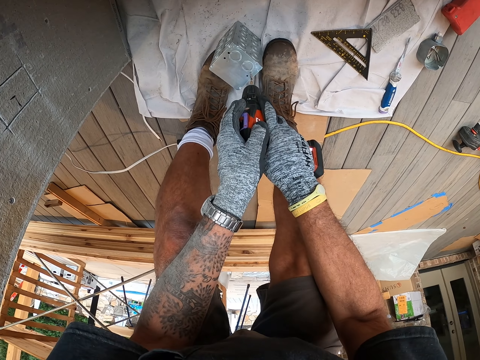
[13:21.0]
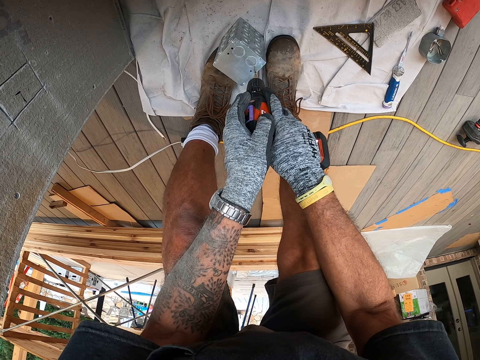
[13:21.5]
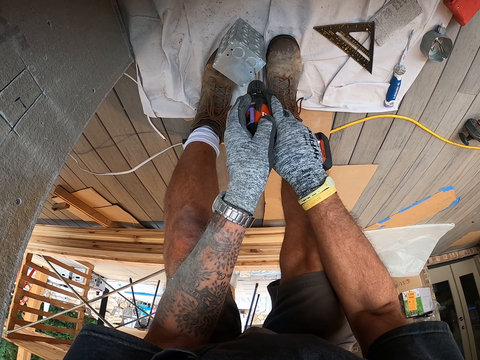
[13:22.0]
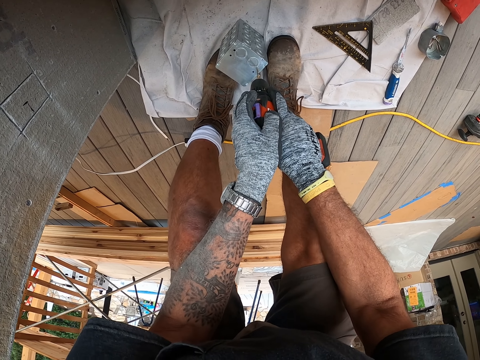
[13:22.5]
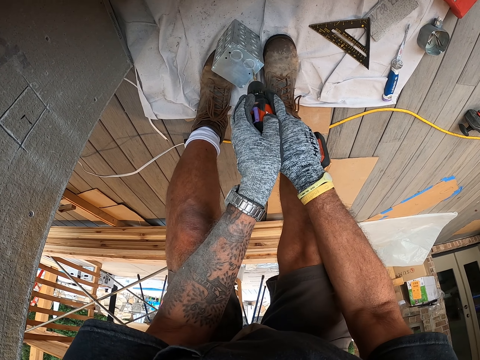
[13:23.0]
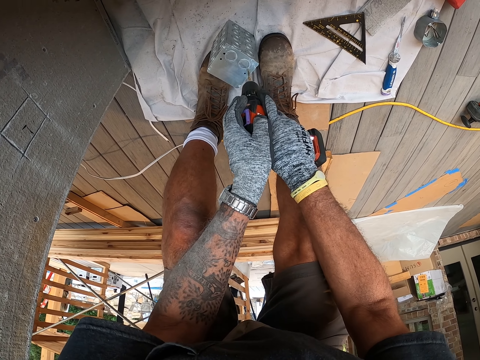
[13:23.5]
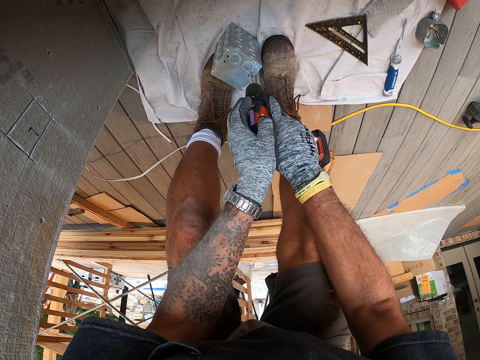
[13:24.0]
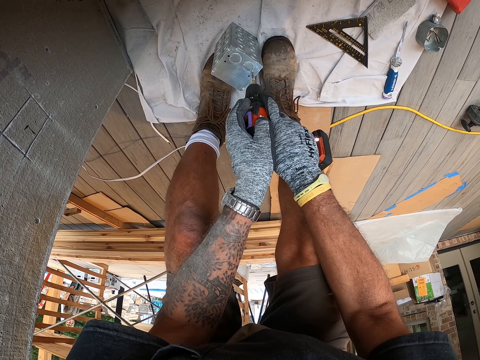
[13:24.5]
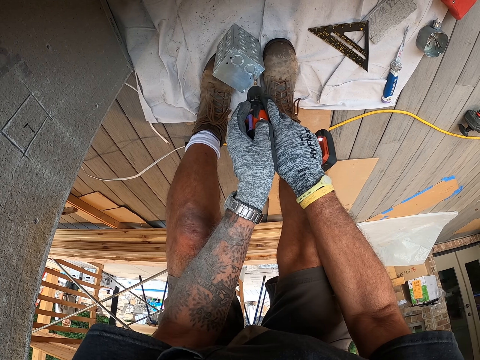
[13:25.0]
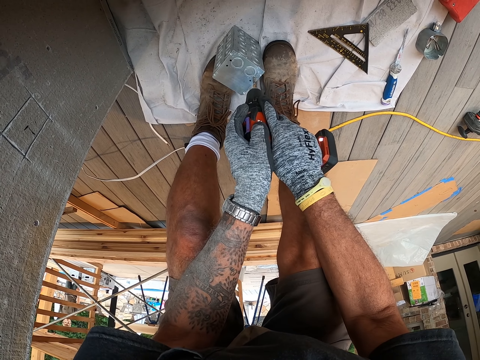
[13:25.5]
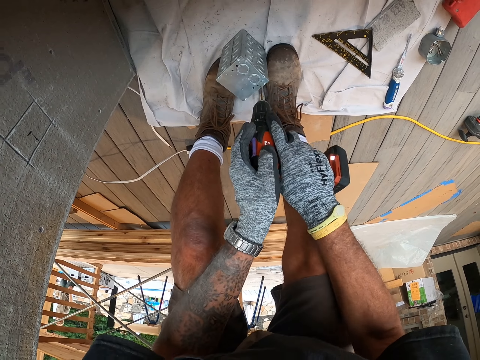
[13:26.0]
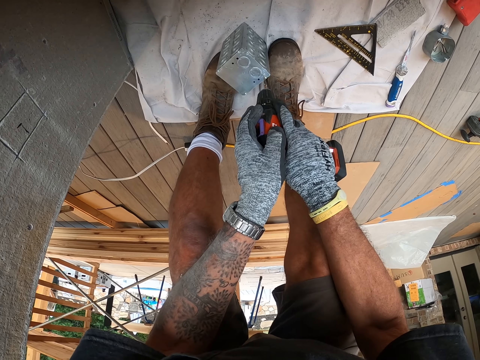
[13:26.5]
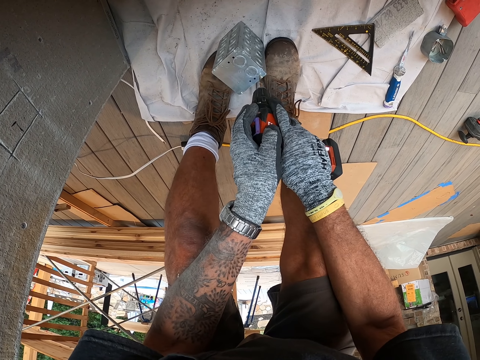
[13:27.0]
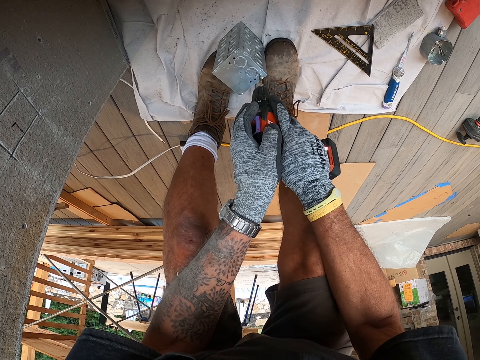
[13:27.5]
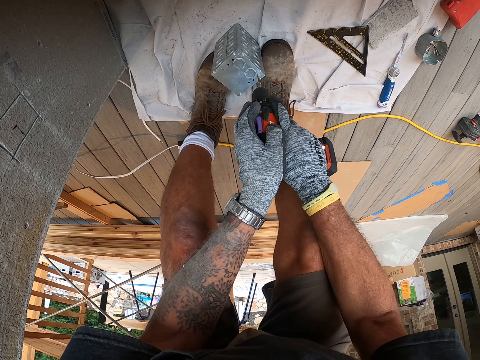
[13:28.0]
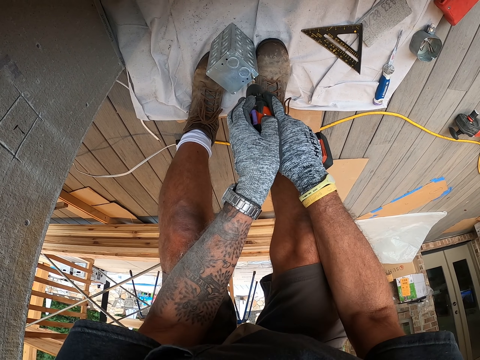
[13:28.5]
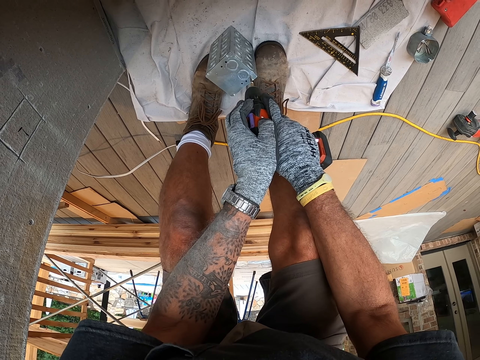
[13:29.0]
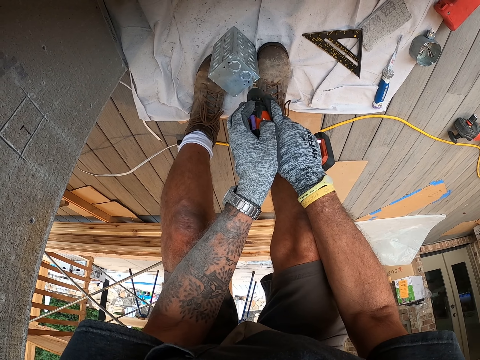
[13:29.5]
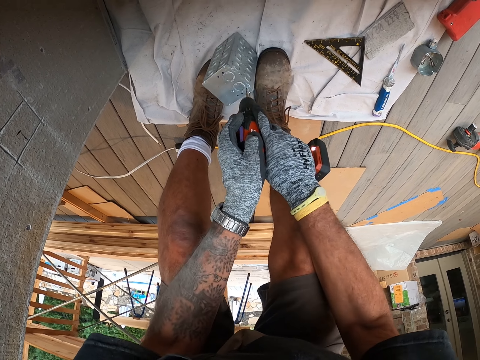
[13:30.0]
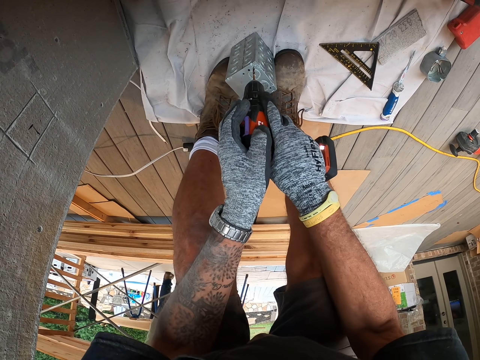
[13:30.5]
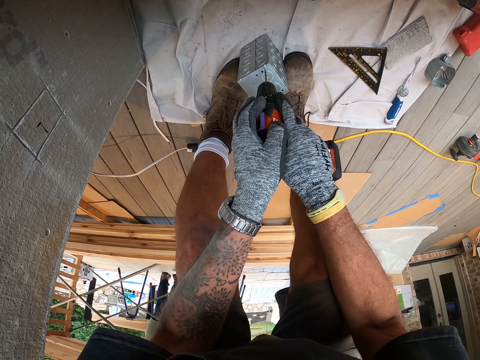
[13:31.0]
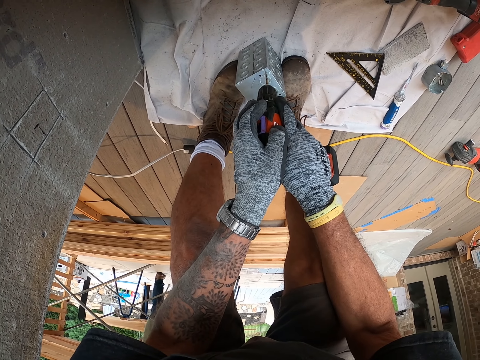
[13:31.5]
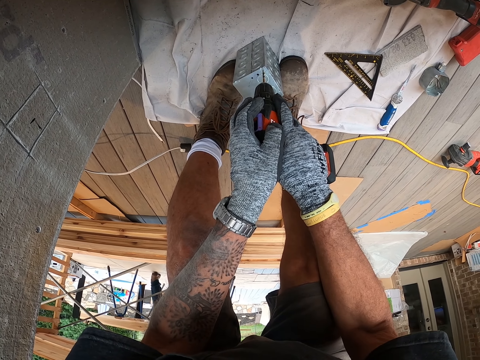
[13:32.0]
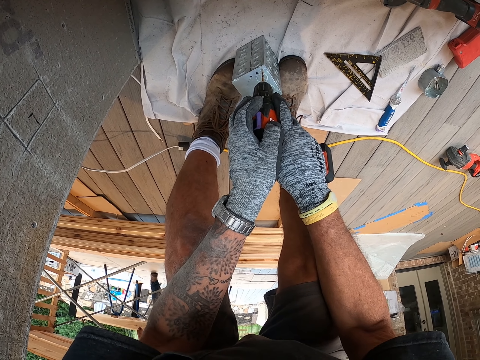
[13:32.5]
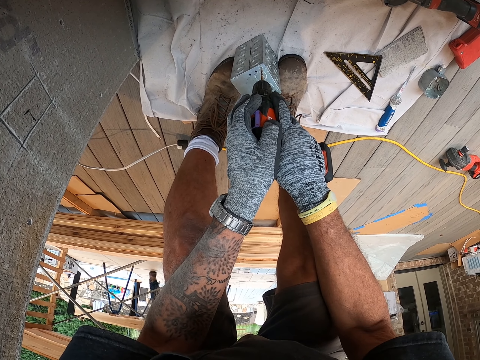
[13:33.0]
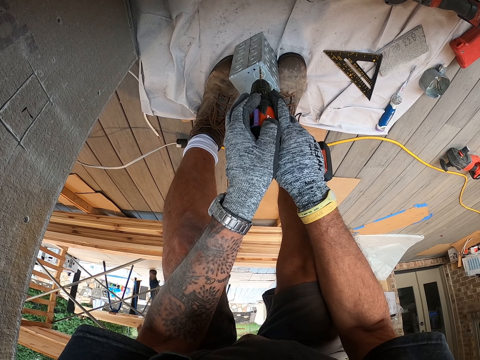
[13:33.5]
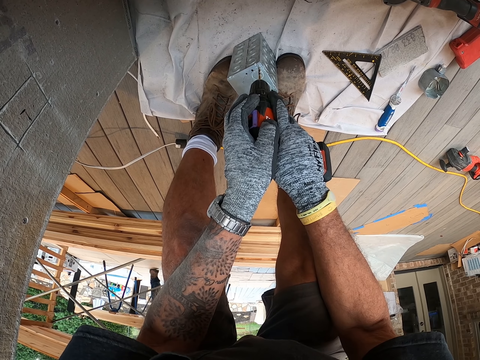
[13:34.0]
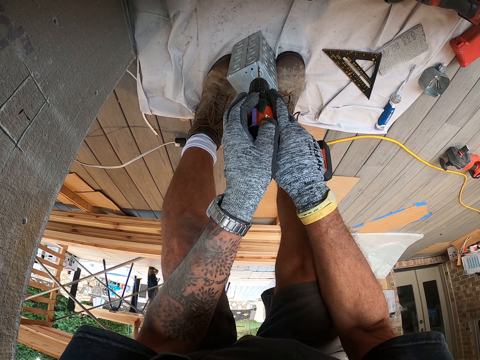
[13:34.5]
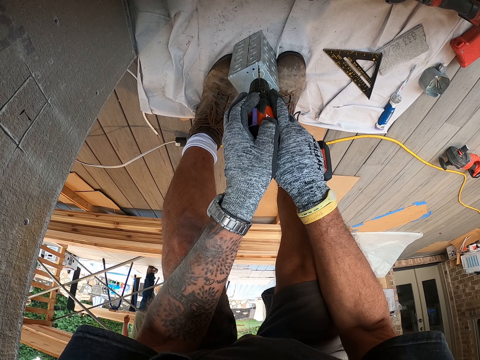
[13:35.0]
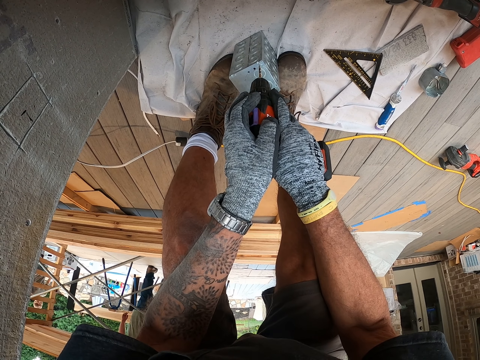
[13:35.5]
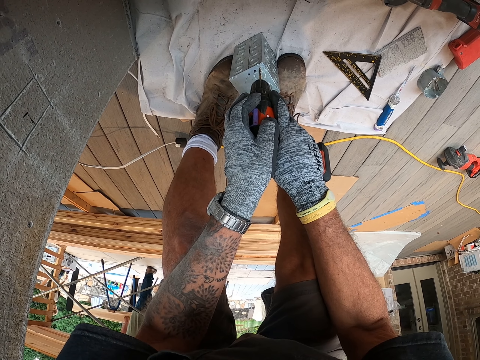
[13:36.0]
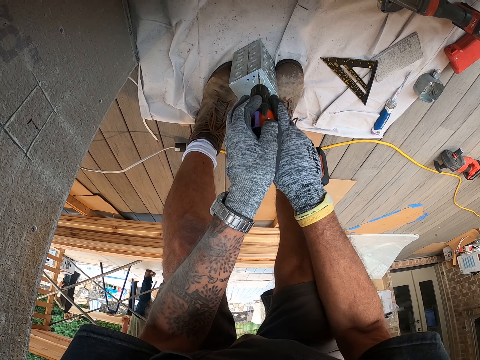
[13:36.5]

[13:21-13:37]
The camera wearer tries to make a hole on something. They make a hole on something. They try to make a hole on something.

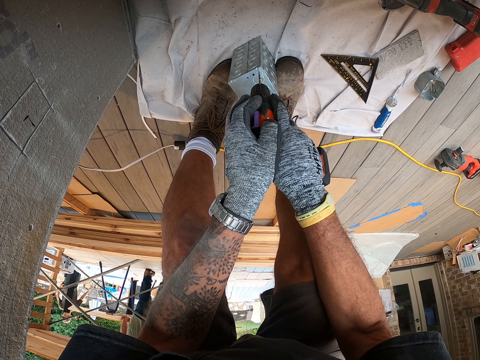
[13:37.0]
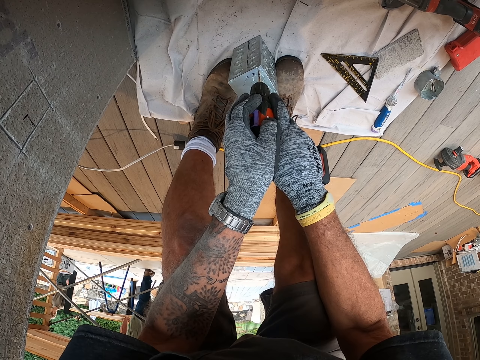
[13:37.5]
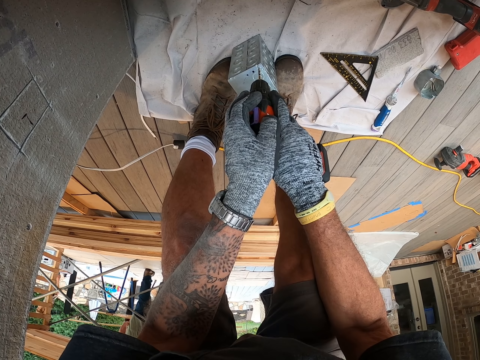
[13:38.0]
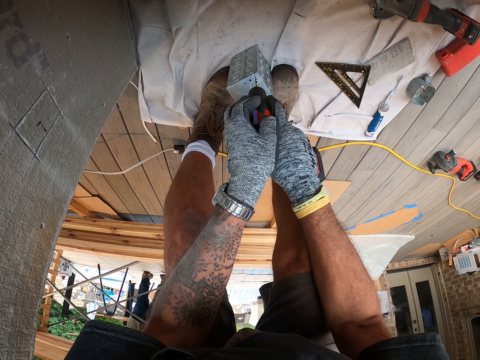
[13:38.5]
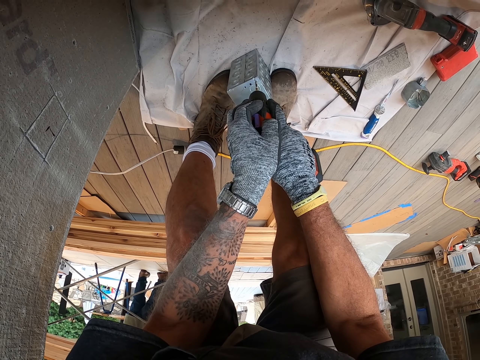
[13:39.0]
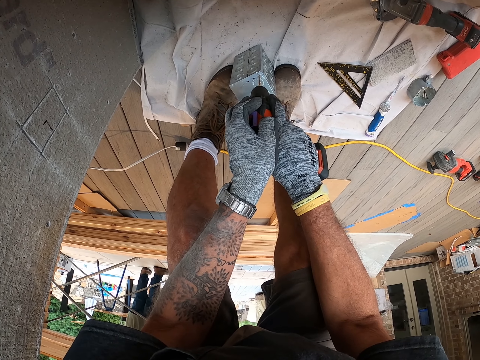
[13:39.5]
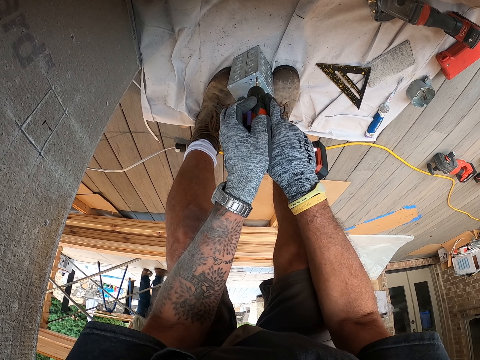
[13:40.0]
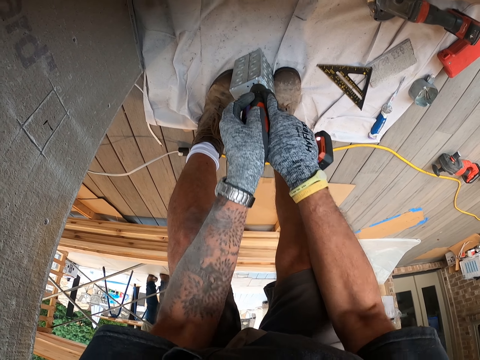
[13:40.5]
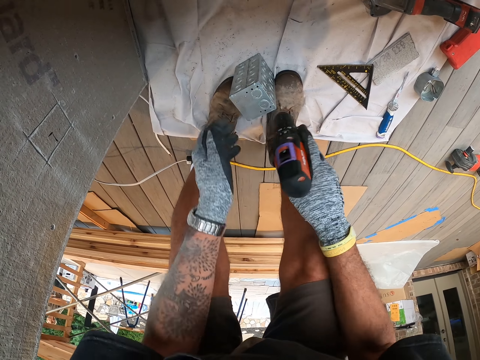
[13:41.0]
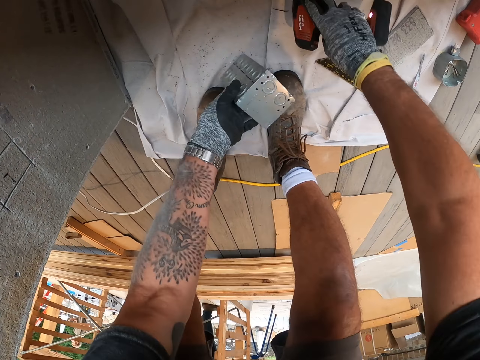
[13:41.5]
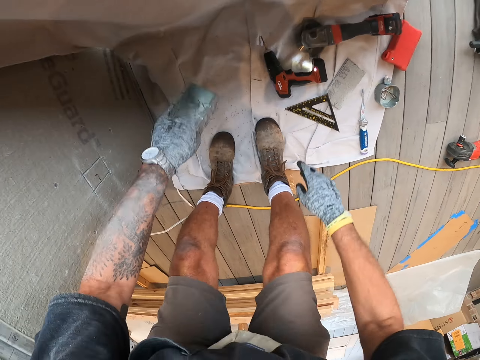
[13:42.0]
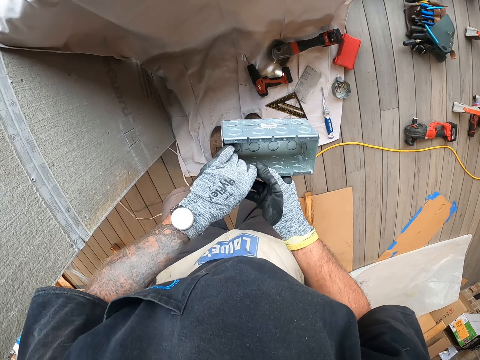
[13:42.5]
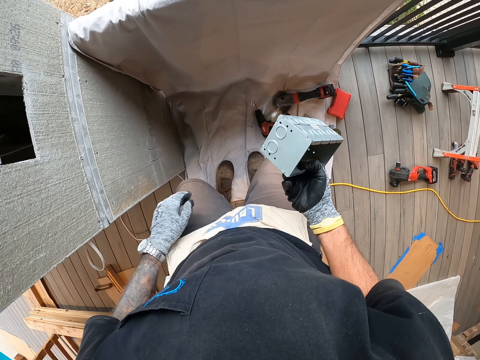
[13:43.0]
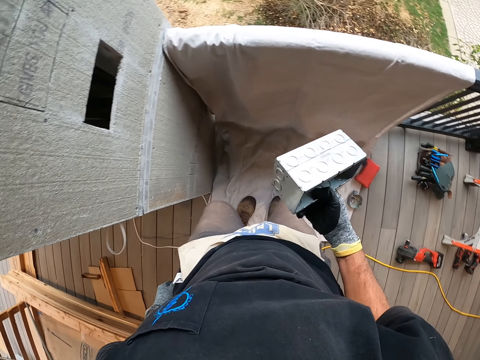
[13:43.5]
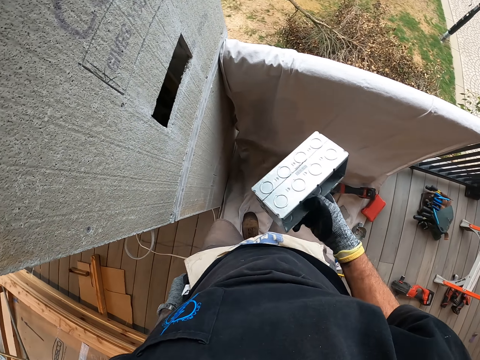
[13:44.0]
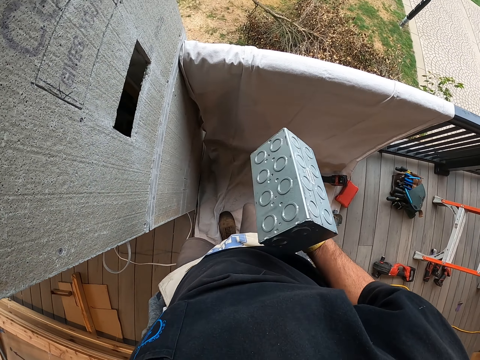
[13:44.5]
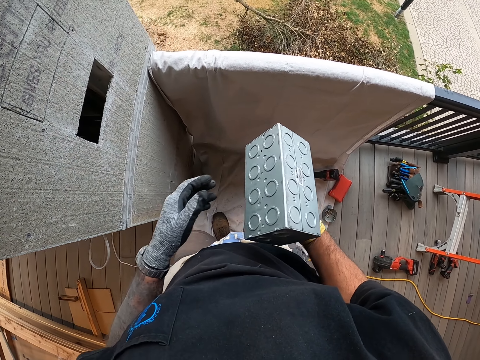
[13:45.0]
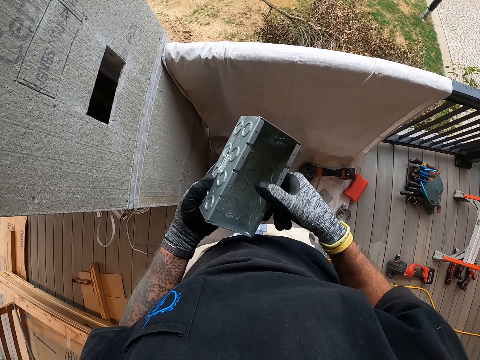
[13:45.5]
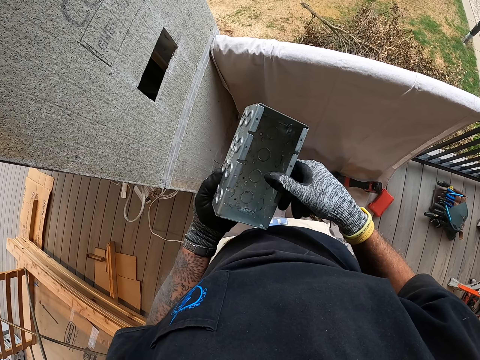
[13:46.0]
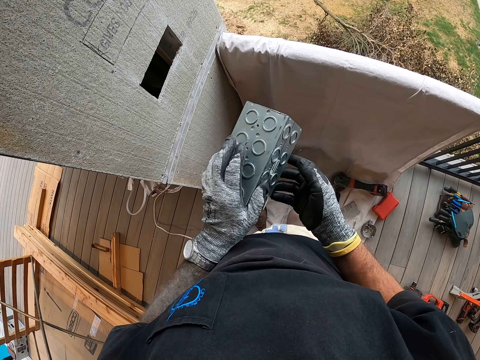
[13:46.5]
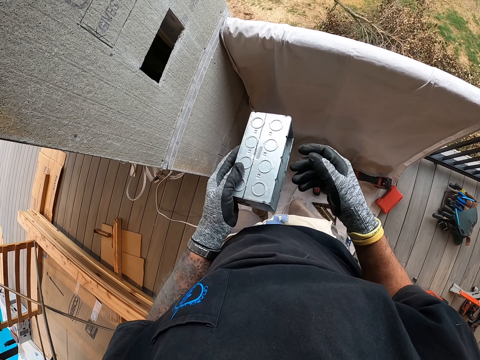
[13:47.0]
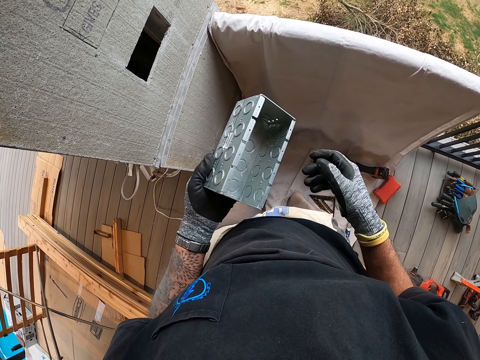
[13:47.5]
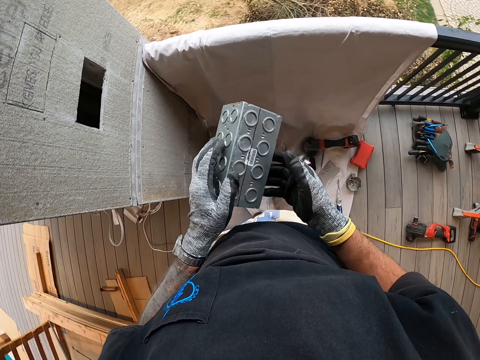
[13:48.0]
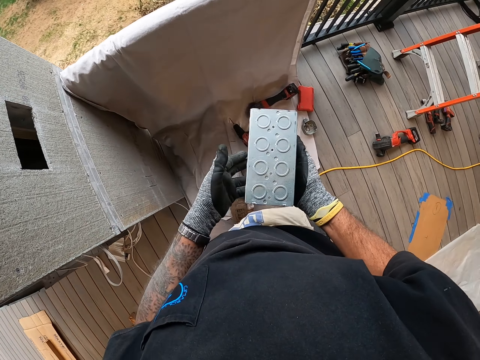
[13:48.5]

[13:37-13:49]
The camera wearer makes a hole on something. He places the drill on the floor and picks up the metal block. He holds something with his left hand. He looks at the metal block. He holds something with his right hand.
